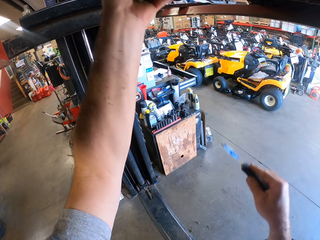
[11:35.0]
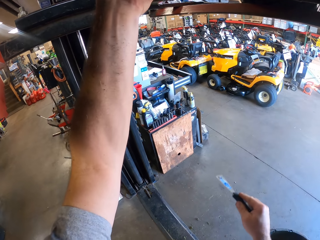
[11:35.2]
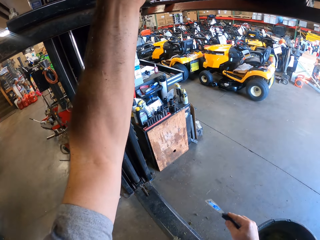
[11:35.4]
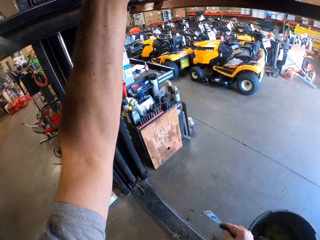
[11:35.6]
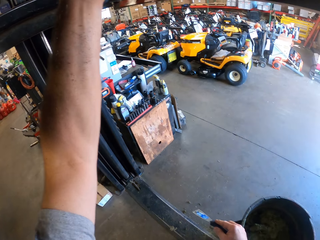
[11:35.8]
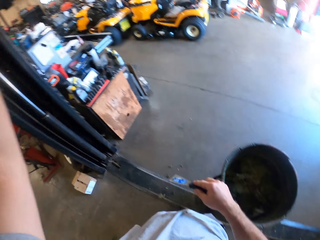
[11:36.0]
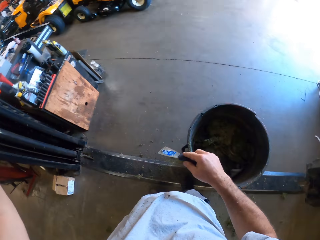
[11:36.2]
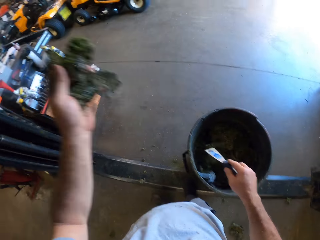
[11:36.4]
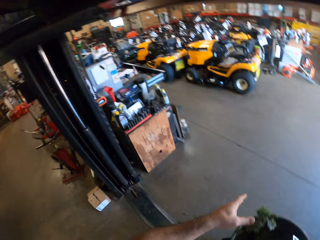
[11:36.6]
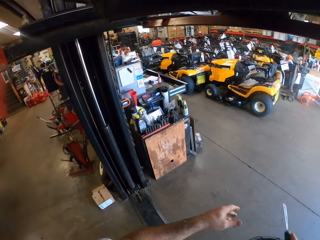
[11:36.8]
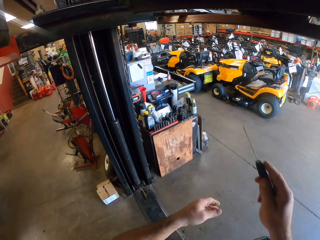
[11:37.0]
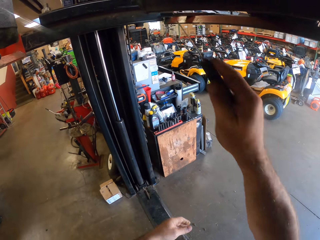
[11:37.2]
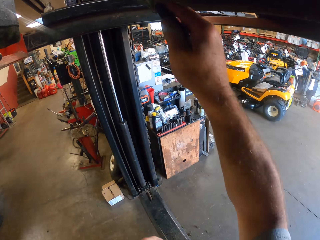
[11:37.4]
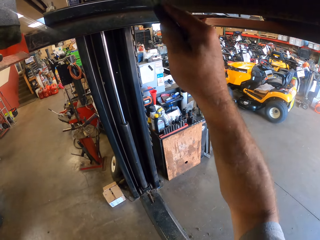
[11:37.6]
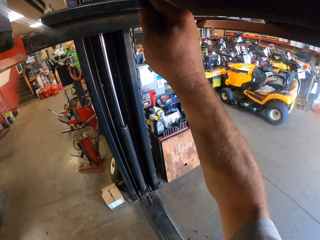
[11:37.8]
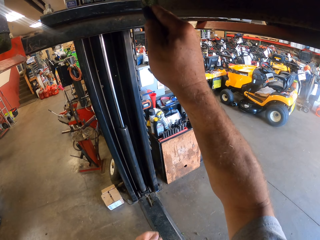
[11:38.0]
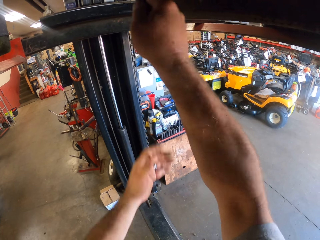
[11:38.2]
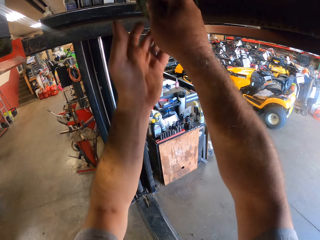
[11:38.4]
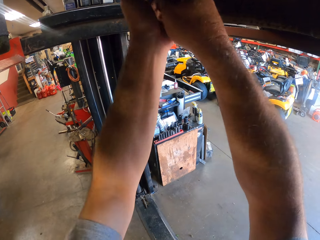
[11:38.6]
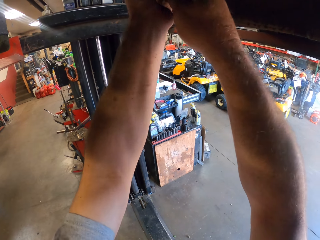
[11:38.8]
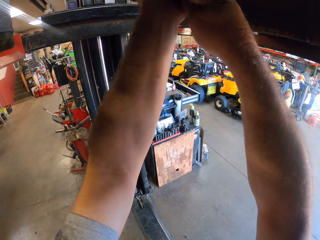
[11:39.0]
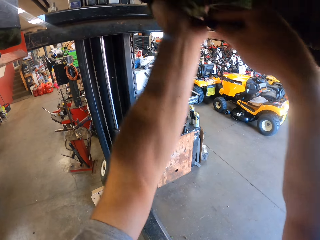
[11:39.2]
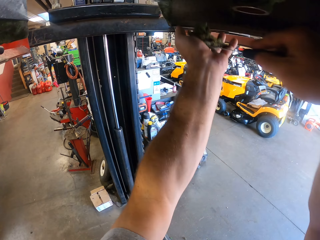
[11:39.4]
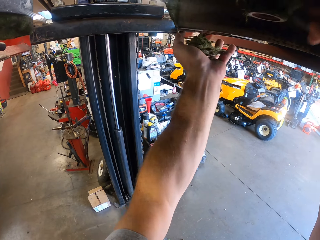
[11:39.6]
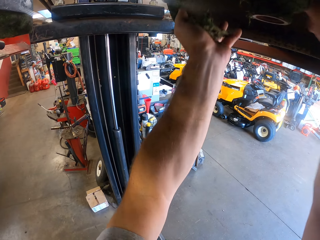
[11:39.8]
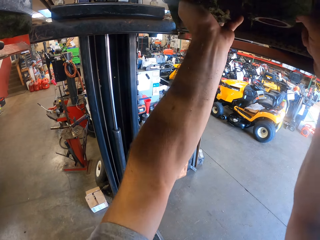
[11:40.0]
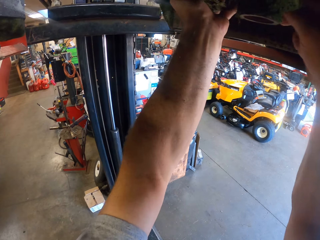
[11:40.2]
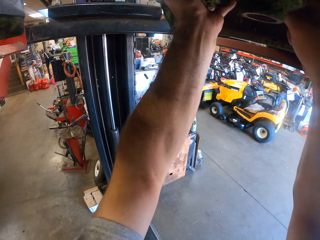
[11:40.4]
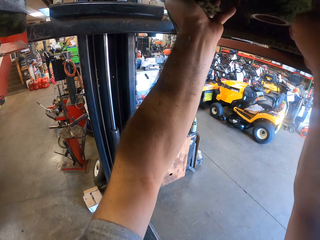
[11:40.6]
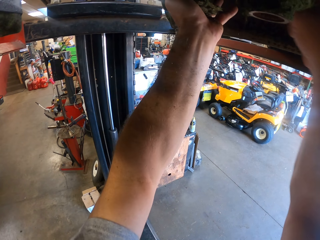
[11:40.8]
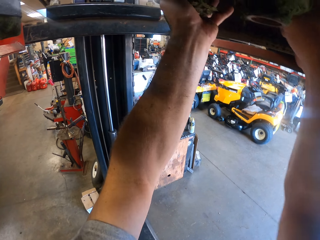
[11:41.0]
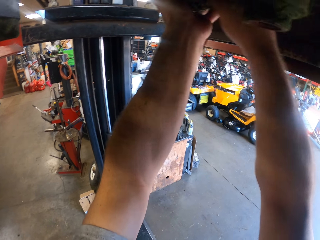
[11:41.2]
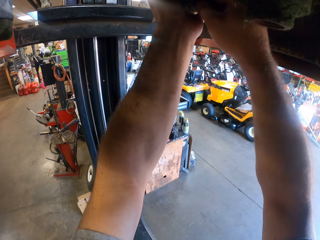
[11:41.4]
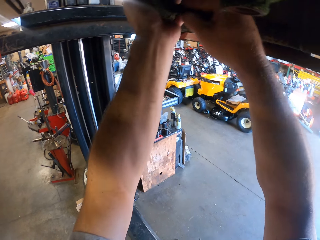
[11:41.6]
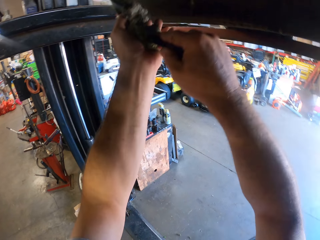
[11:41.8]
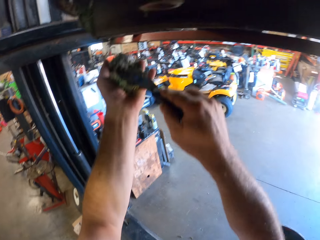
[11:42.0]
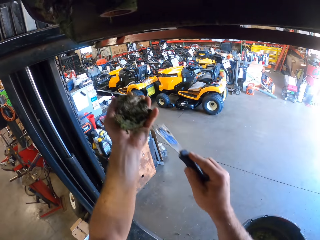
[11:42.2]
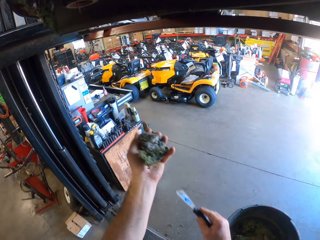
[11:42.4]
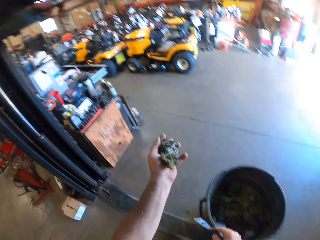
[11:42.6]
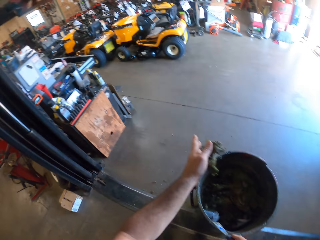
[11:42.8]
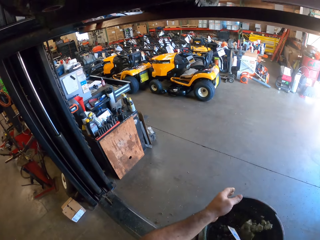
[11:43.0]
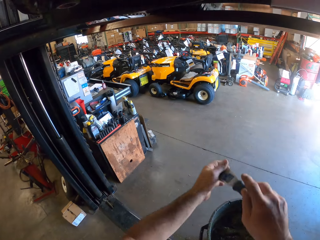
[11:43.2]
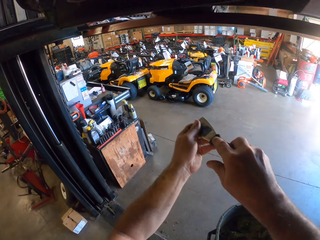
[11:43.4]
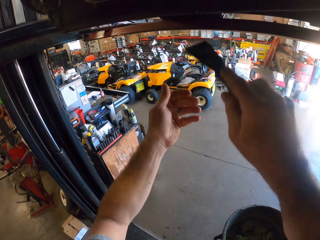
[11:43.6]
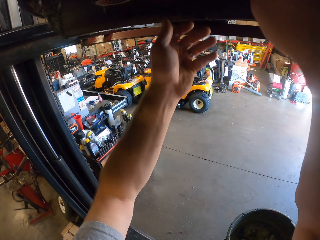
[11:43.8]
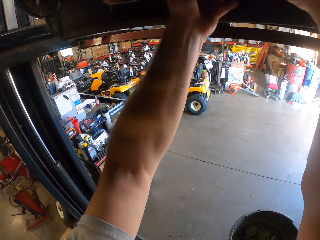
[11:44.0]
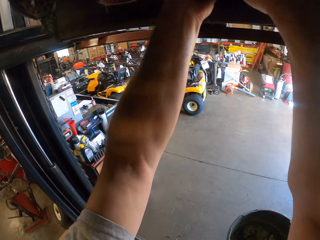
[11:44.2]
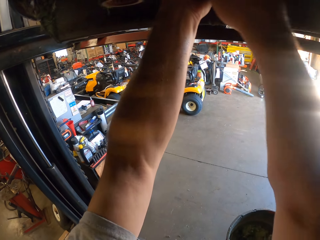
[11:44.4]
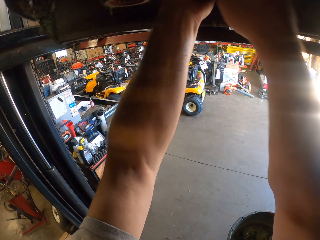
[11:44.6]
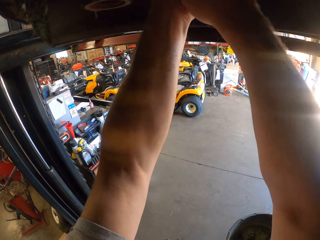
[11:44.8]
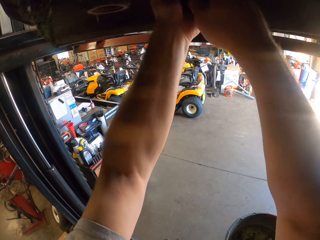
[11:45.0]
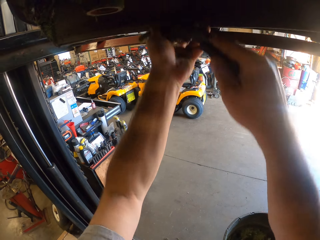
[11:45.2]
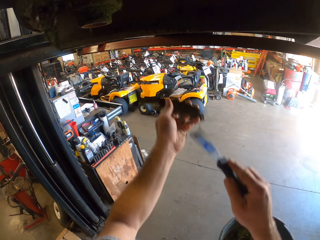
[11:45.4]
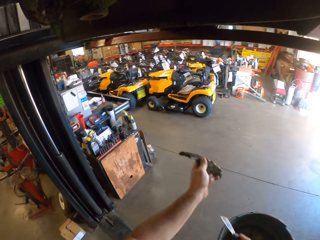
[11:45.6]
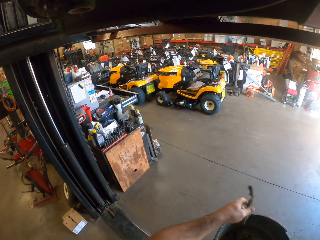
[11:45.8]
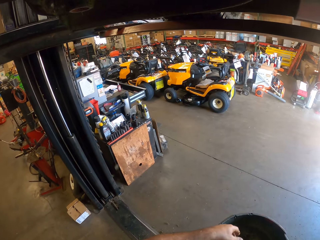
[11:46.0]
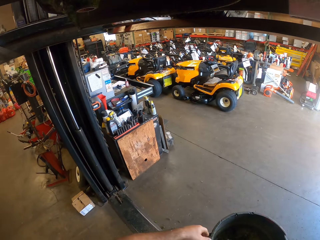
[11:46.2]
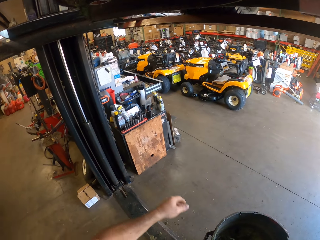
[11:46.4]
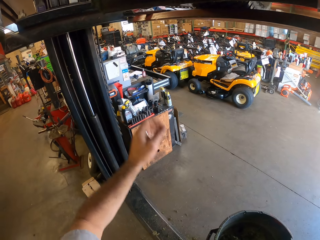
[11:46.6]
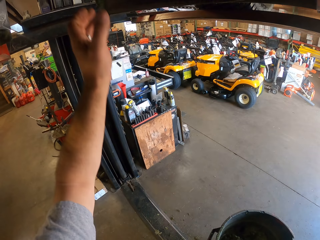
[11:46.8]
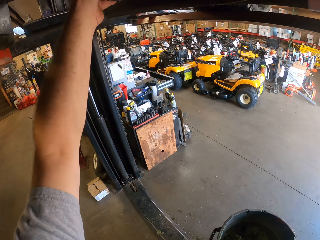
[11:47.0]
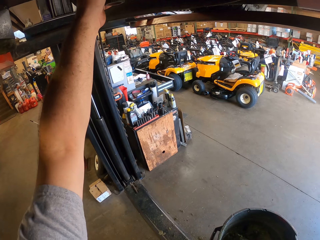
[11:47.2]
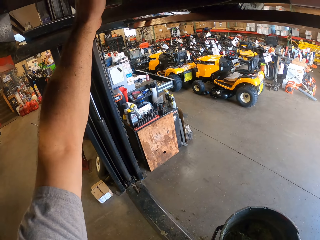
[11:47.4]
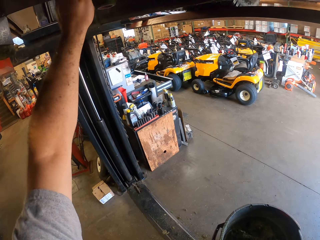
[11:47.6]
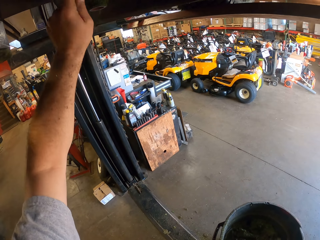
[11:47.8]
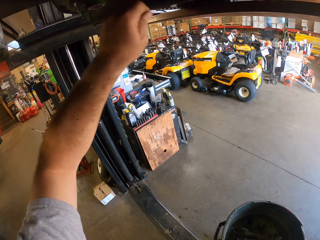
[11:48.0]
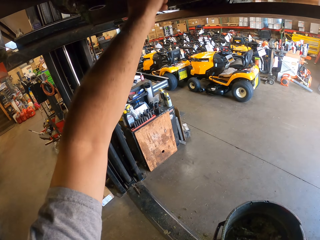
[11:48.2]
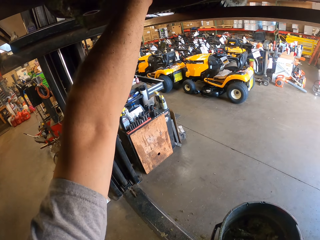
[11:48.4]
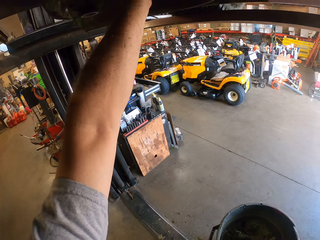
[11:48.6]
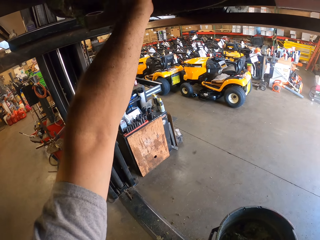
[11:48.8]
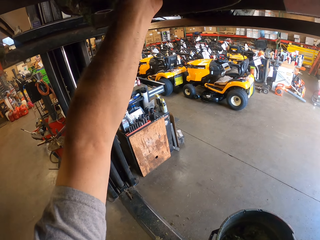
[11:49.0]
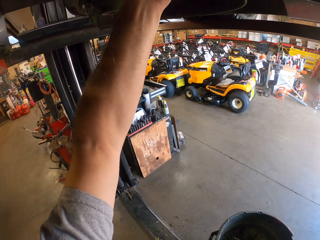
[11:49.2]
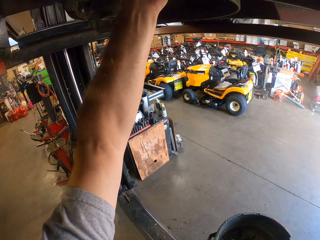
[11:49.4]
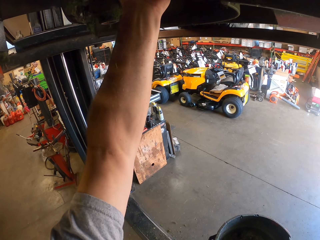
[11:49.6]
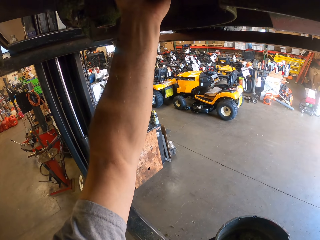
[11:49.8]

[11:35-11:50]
The camera wearer throws the dirt in the bin. He puts the ceiling pieces on the dustbin. He chisels the dirt under the lawn mower into the bin. He removes the ceiling with a wall scraper. He packs the dirt under the lawn mower with his left hand. He puts the ceiling pieces on the dustbin. He throws the dirt in the bin. He chisels the dirt under the lawn mower into the bin. He packs the dirt under the lawn mower with his left hand. He removes the ceiling with the wall scraper. He puts the ceiling pieces on the dustbin. He throws the dirt in the bin. He packs the dirt under the lawn mower with his left hand.

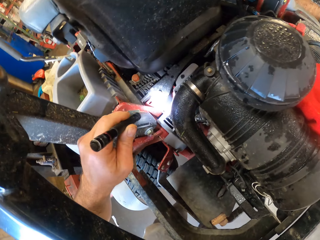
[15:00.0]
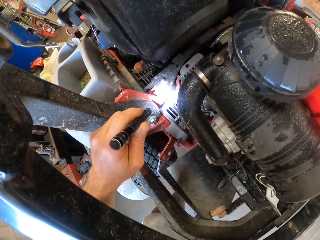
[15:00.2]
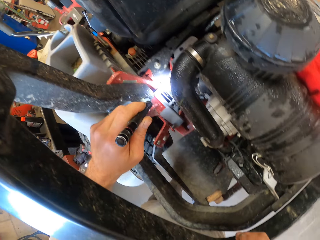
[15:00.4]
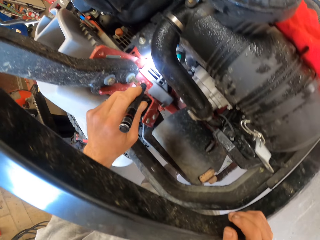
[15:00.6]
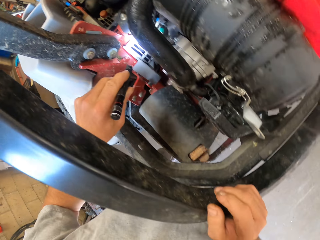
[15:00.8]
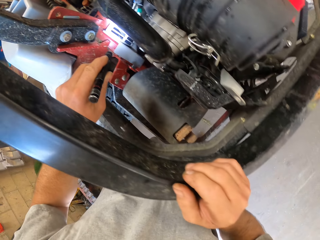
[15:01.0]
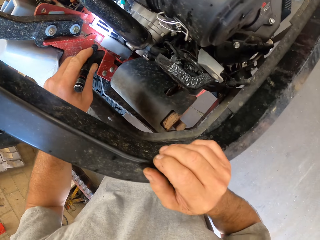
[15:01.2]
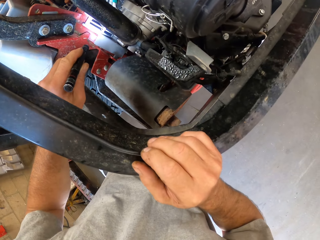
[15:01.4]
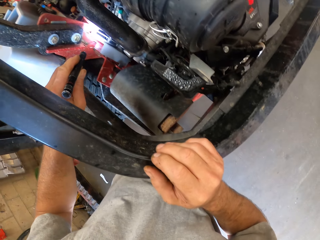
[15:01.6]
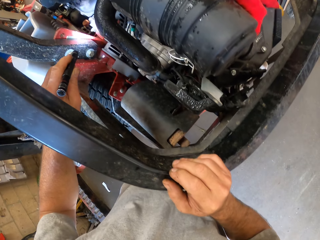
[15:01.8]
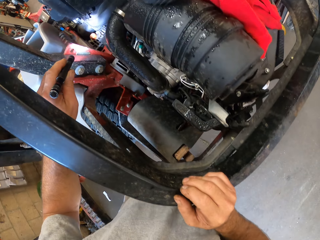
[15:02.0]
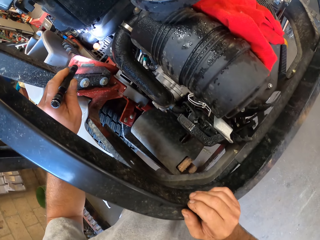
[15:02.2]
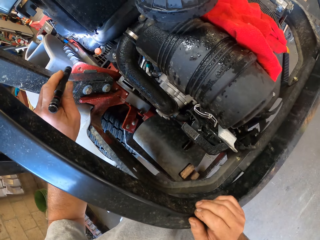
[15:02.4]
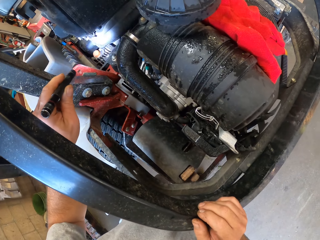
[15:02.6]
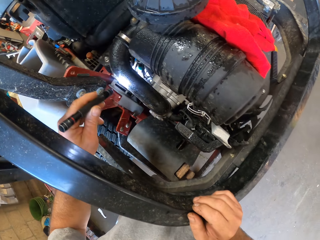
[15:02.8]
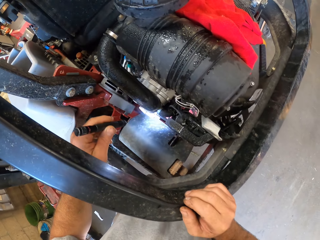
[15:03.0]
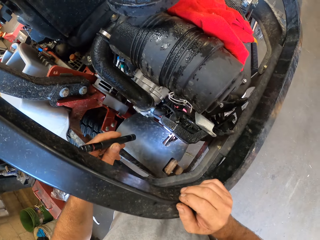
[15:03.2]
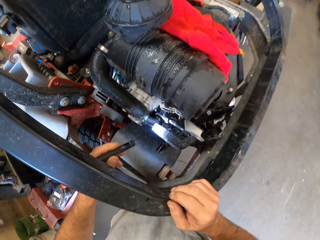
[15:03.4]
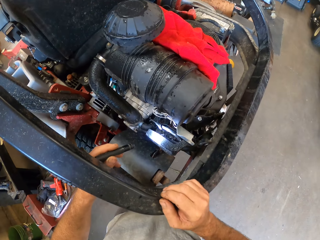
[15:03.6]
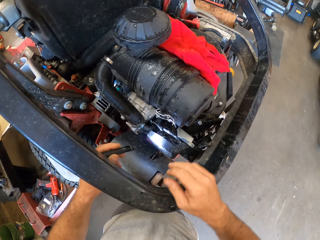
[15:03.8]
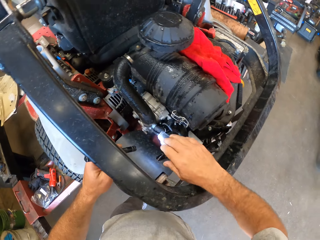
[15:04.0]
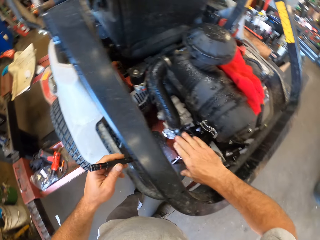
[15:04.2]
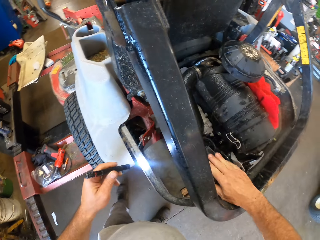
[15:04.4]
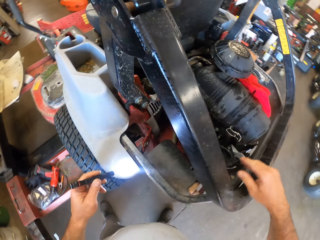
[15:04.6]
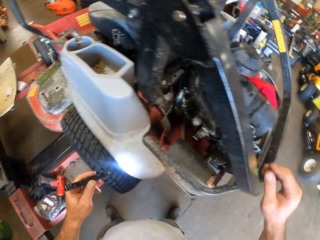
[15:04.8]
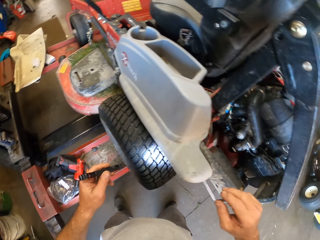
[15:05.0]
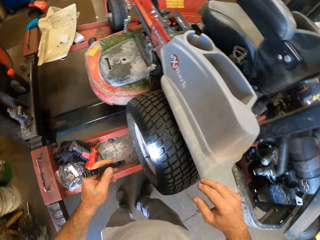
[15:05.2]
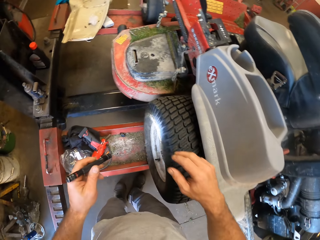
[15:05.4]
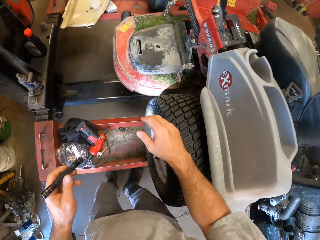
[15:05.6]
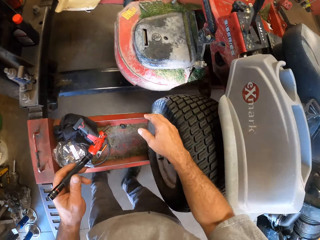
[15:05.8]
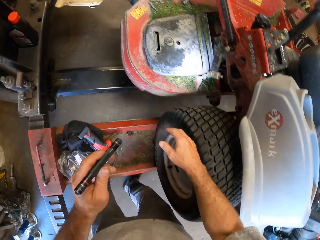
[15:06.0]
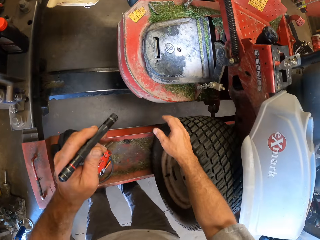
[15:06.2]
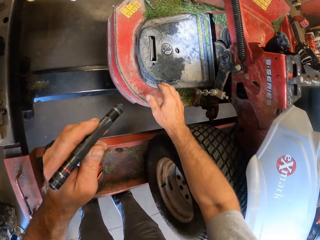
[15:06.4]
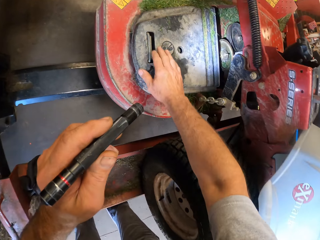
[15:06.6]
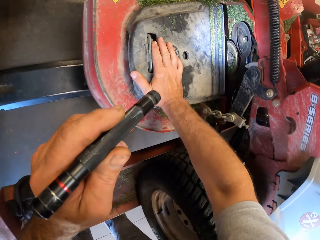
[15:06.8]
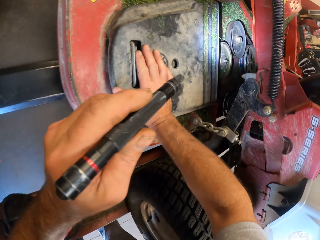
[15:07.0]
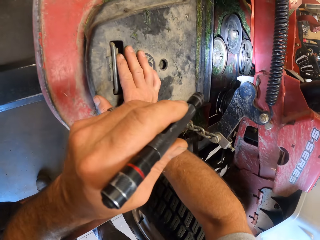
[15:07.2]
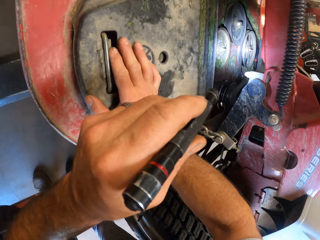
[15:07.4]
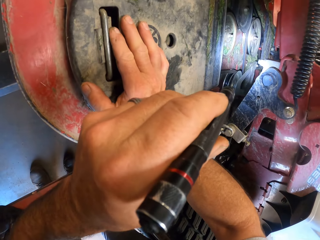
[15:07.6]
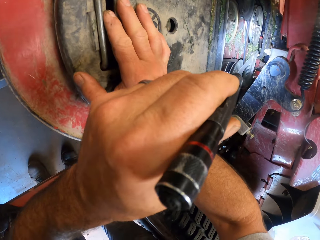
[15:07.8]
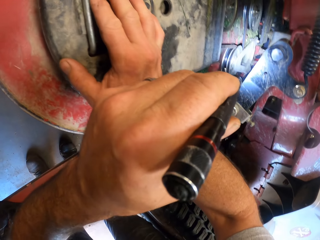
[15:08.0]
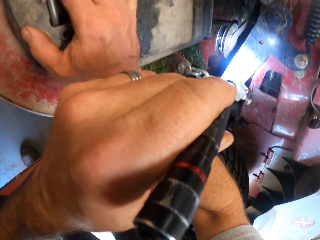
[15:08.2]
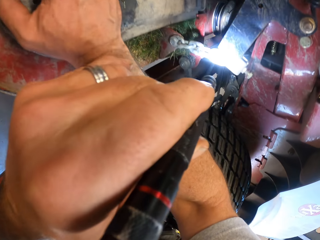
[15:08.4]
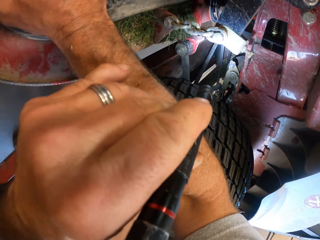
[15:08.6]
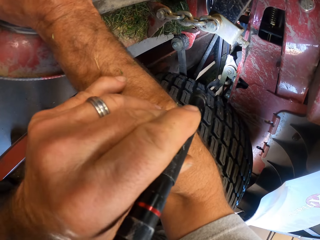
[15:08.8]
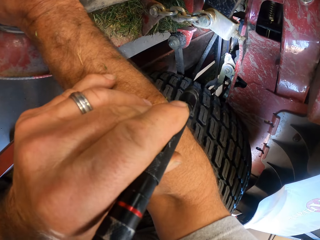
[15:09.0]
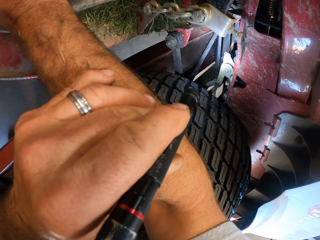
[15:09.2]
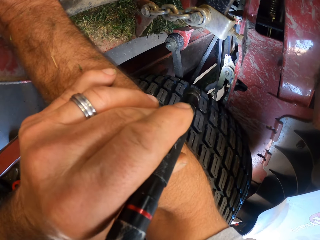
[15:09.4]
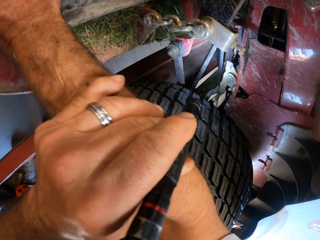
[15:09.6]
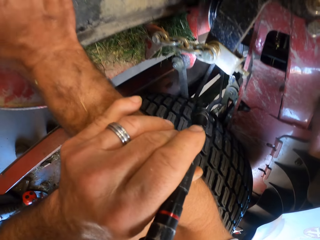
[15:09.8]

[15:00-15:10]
The camera wearer holds metal. He lights on the truck with a torch. He places his right hand on the lawn mower. He holds something with his hand. He walks around the truck and pulls his hand off something. He points the torch at the lawn mower on the workshop lift. He places his right hand on the lawn mower. He holds something with his hand.
